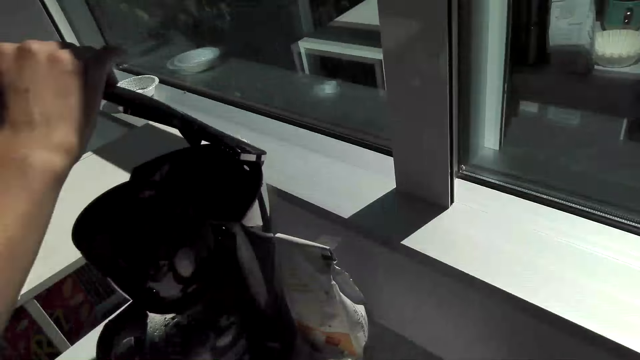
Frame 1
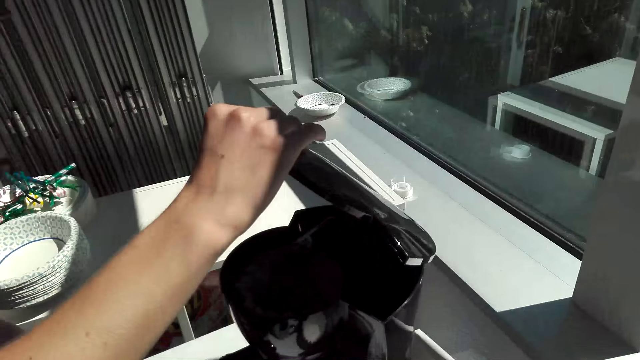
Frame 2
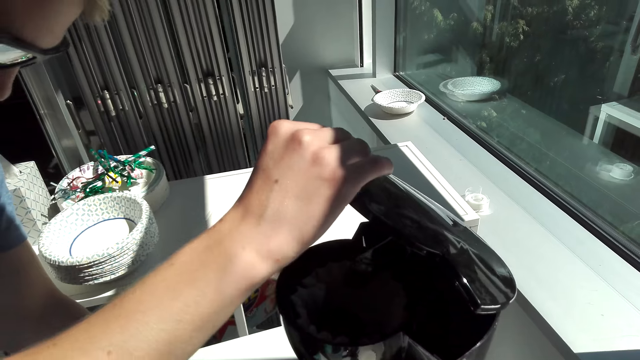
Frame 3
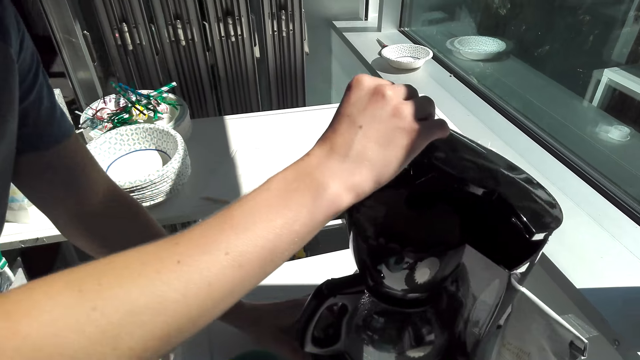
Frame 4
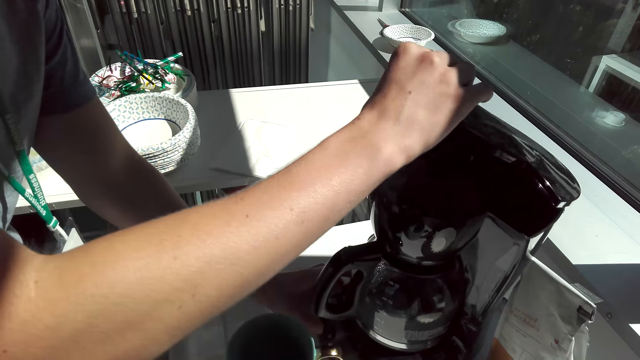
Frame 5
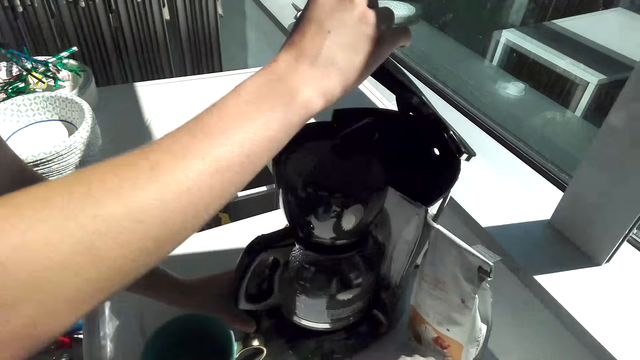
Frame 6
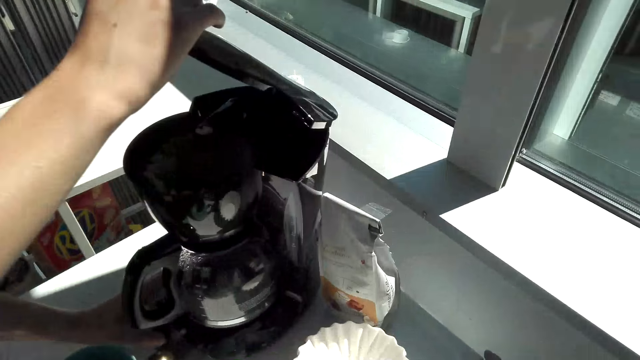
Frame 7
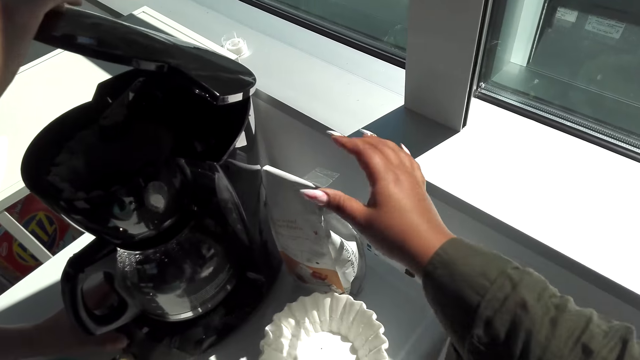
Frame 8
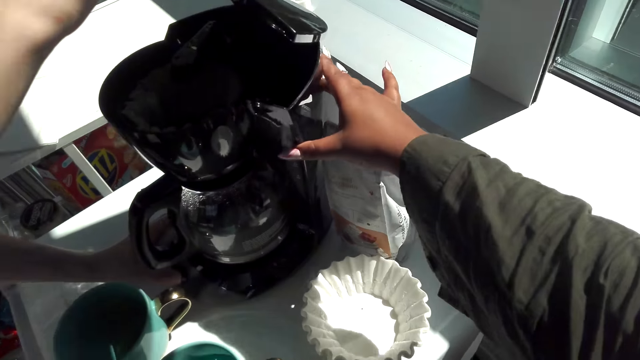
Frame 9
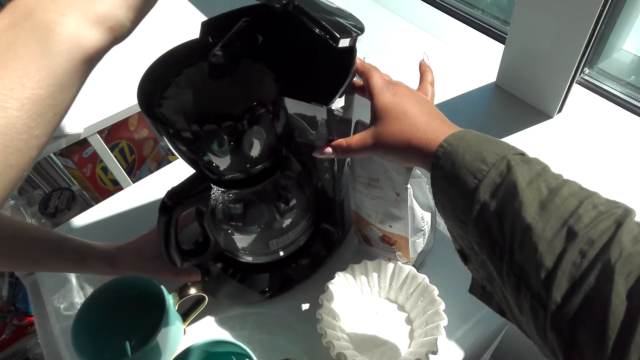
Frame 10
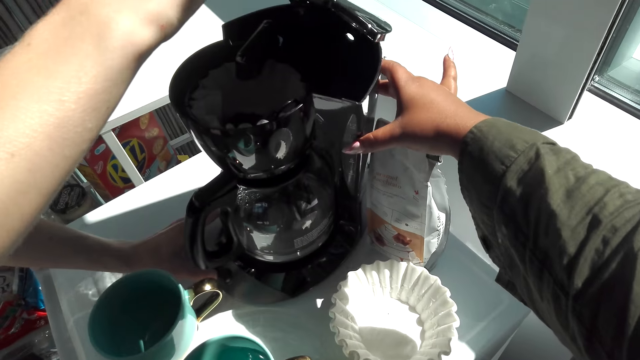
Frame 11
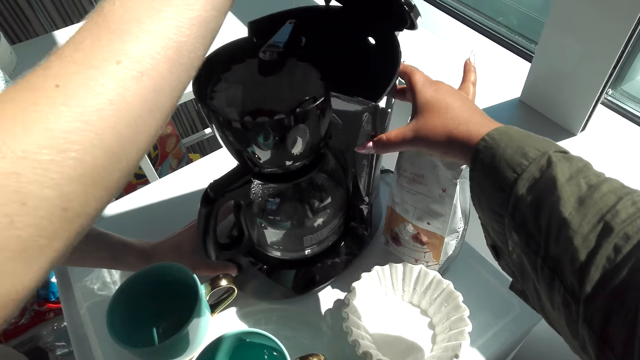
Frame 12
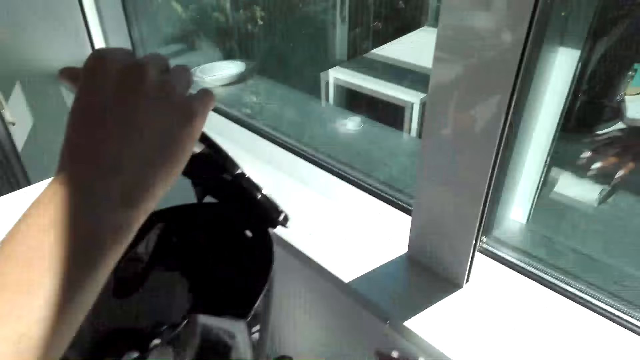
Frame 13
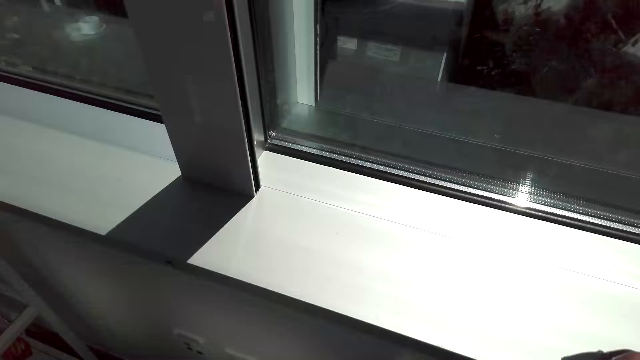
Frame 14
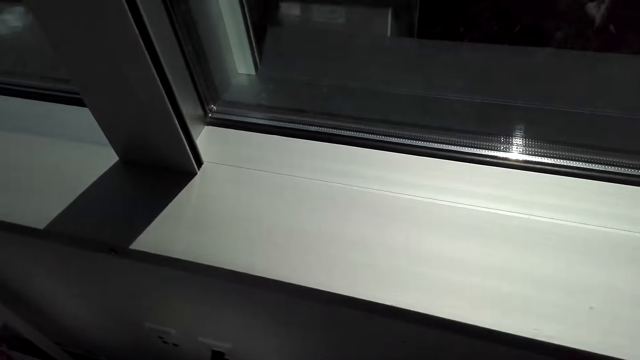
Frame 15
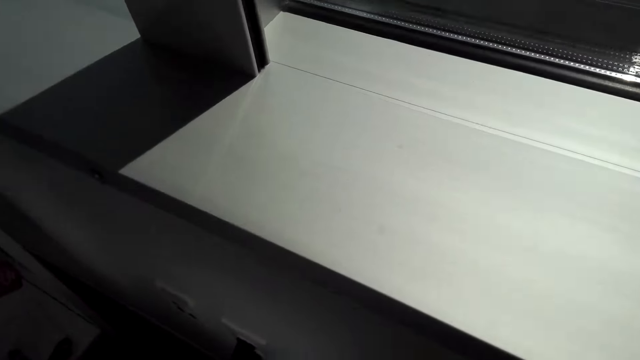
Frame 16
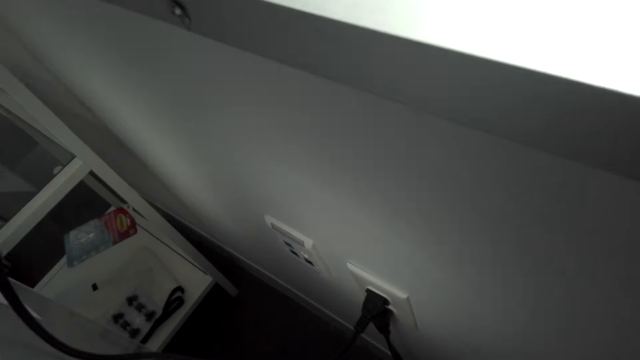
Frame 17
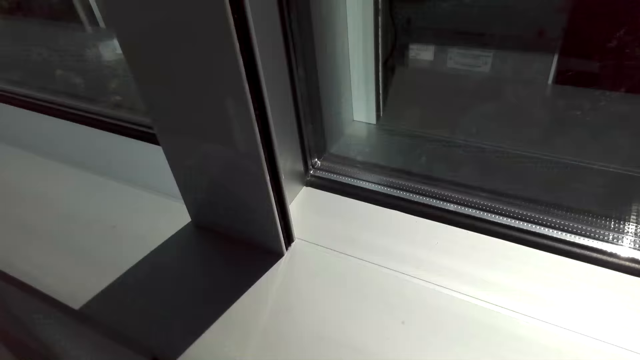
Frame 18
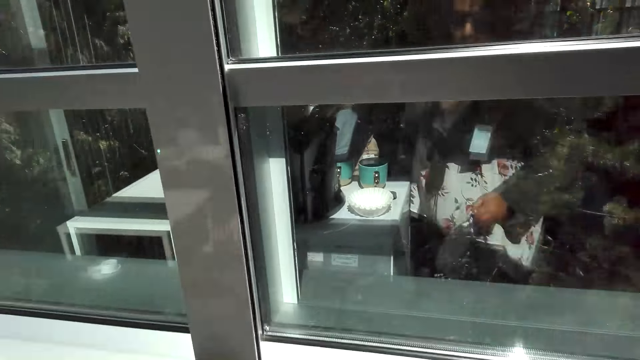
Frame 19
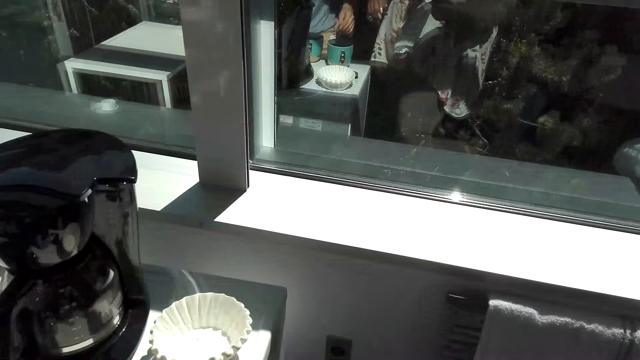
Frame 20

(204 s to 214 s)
A man opens the coffee maker lid. The camera wearer touches the coffee maker.

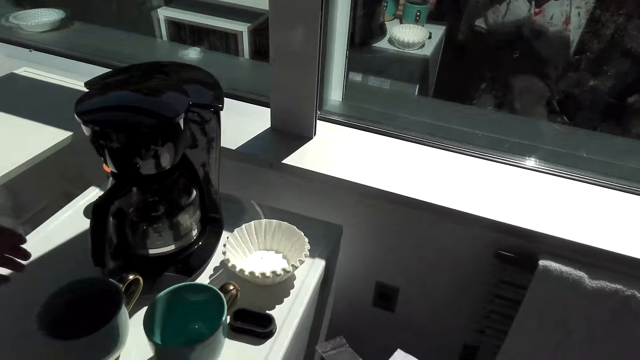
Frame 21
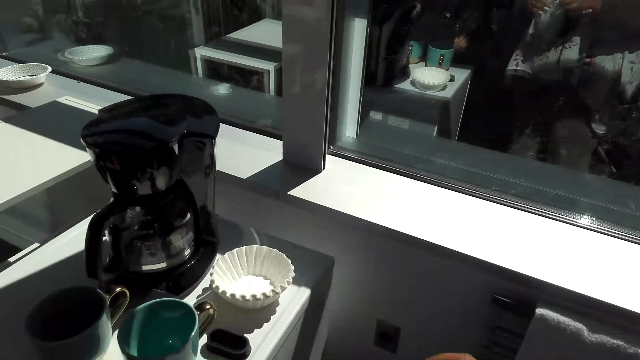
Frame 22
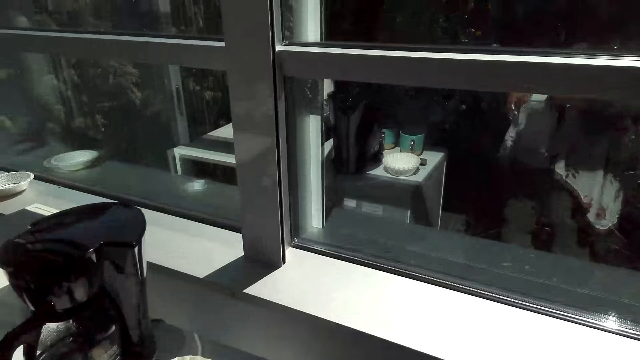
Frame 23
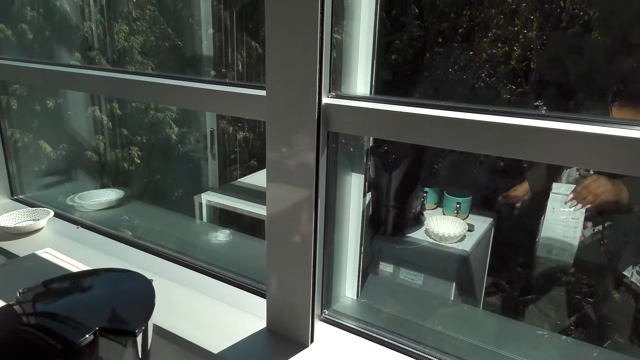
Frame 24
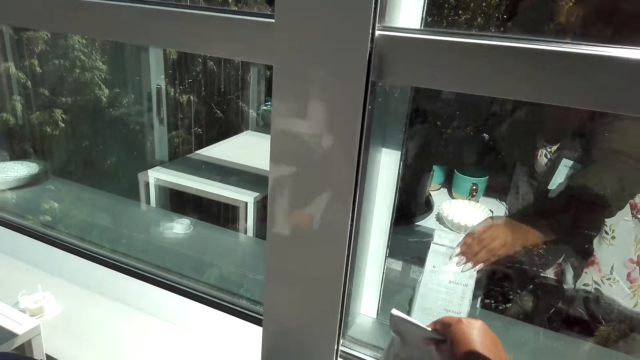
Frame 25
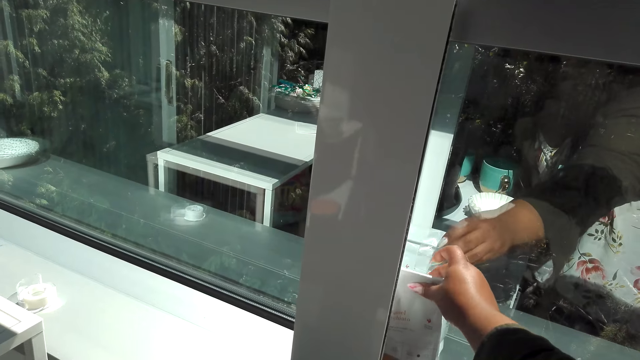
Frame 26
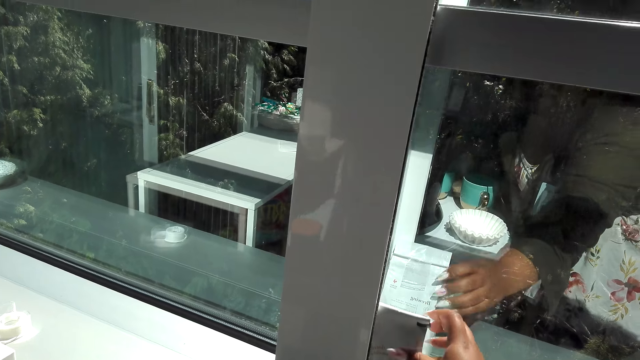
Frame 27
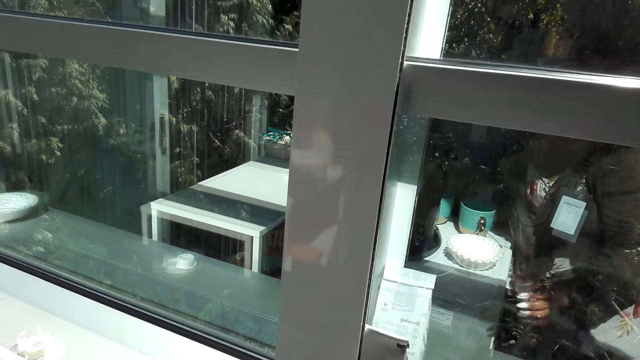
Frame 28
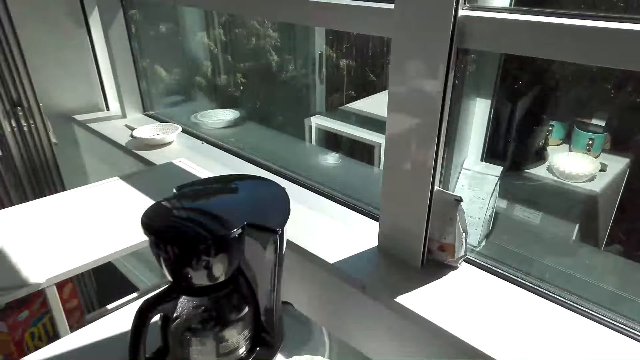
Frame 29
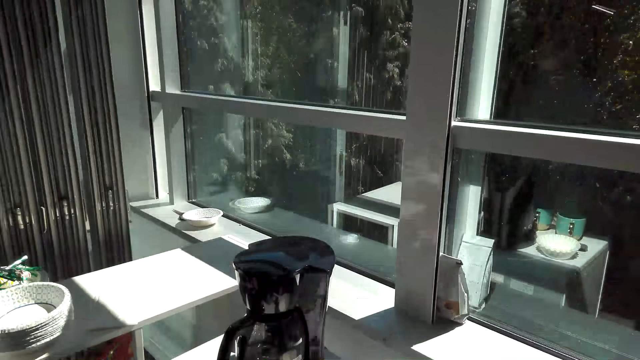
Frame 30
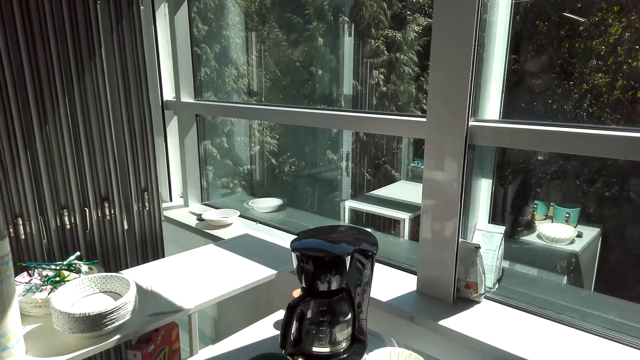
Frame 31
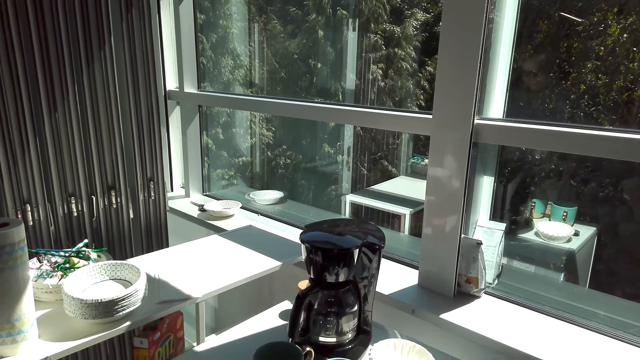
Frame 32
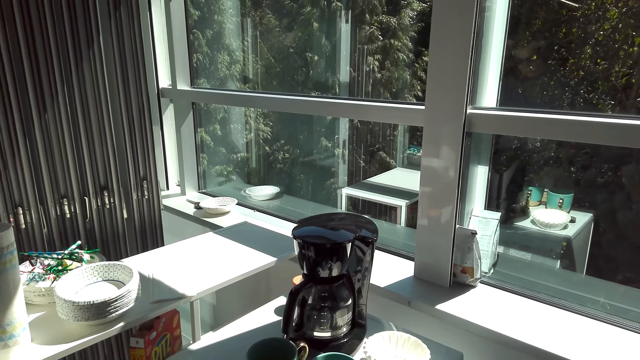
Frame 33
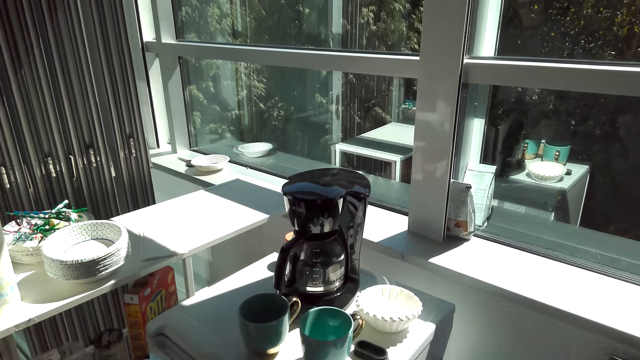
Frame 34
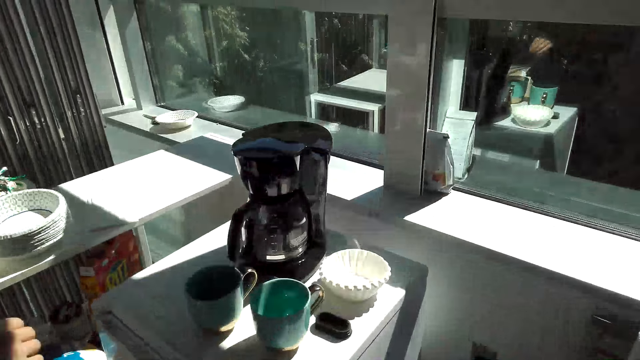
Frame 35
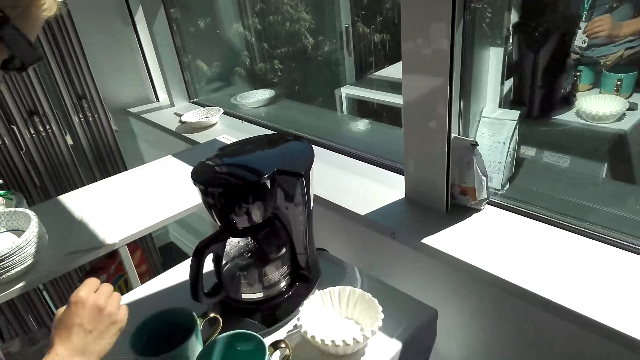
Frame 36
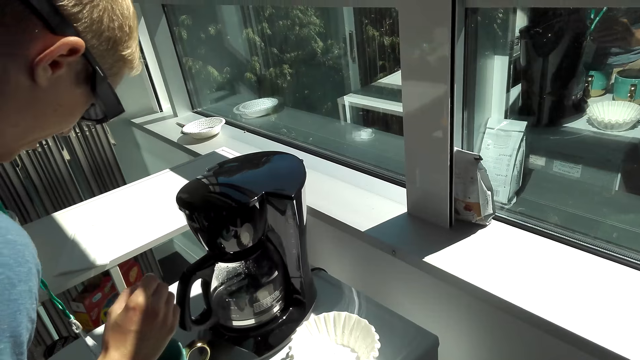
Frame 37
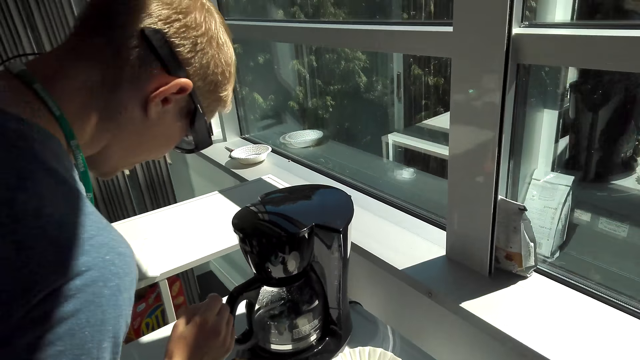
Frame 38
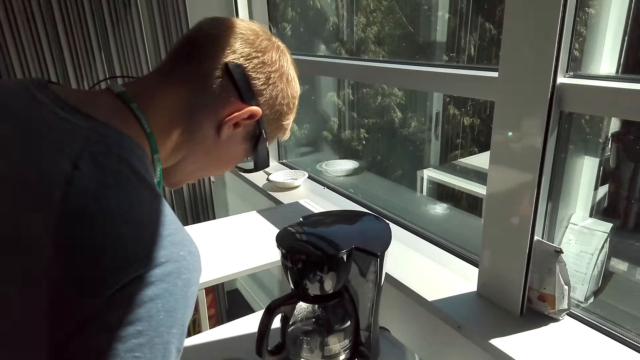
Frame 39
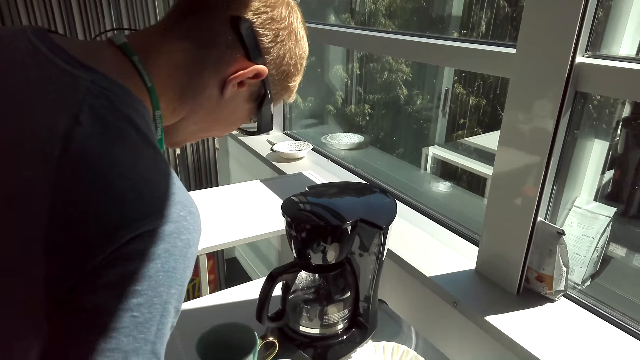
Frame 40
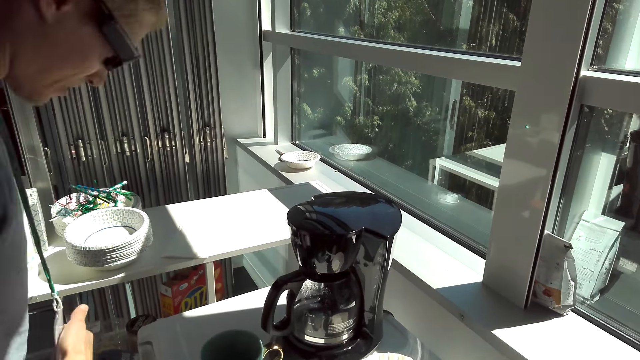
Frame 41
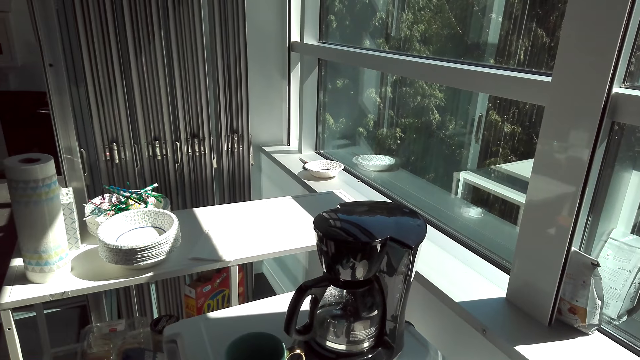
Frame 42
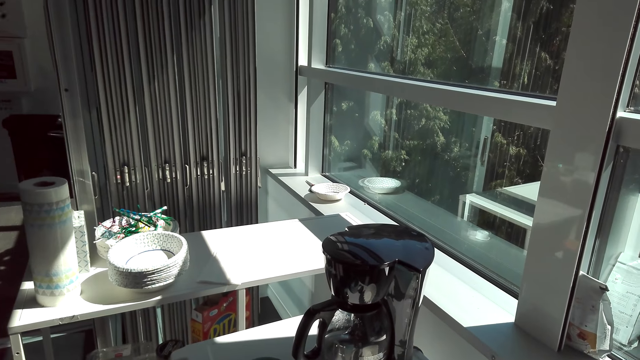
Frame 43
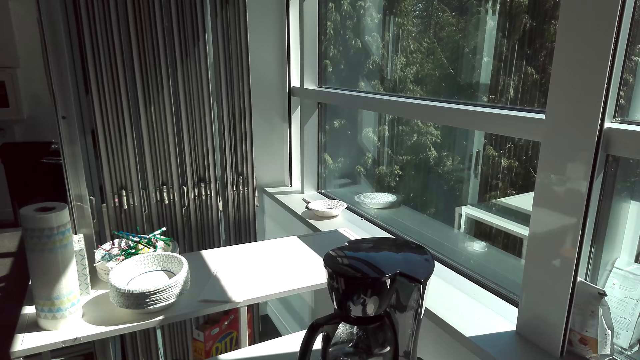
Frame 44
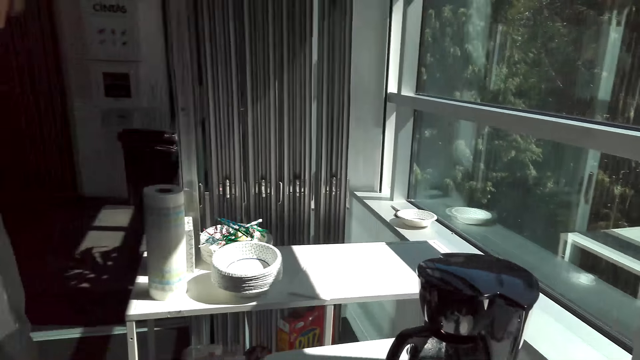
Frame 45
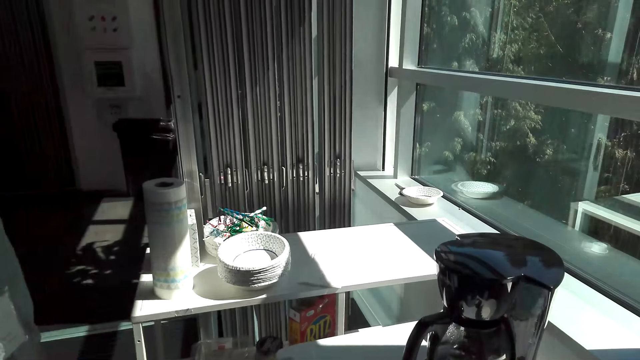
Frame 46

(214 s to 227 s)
The camera wearer places the coffee pack on a window stool. They look at the coffee maker. A man moves towards the coffee maker.
